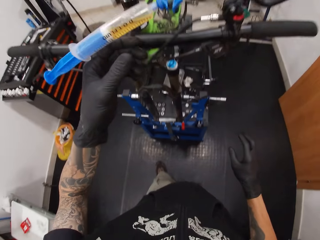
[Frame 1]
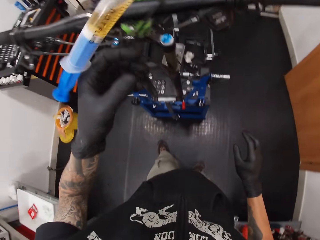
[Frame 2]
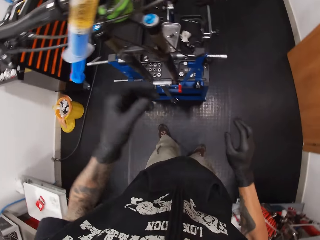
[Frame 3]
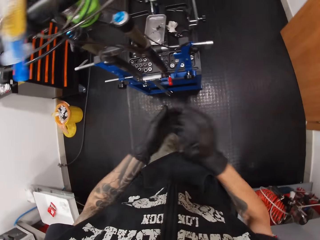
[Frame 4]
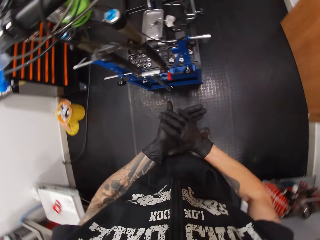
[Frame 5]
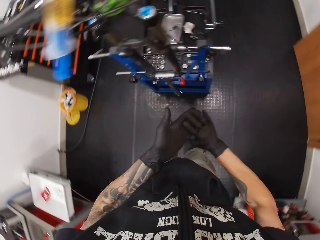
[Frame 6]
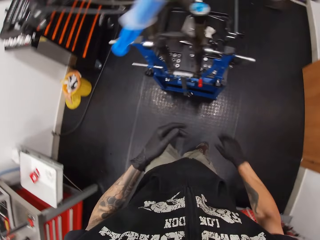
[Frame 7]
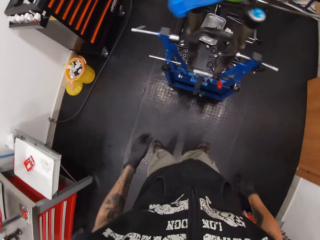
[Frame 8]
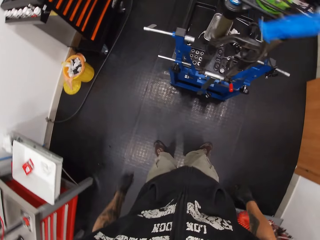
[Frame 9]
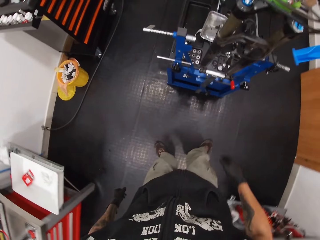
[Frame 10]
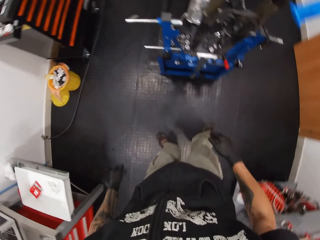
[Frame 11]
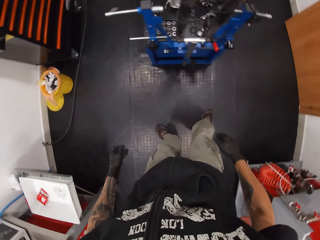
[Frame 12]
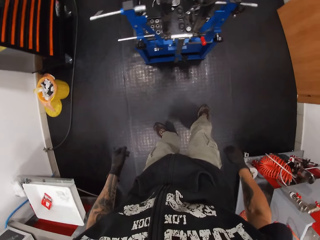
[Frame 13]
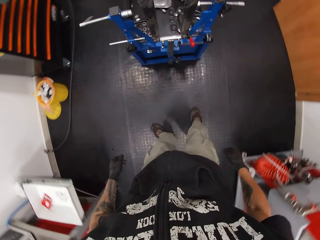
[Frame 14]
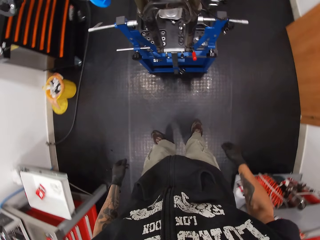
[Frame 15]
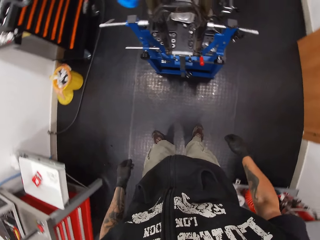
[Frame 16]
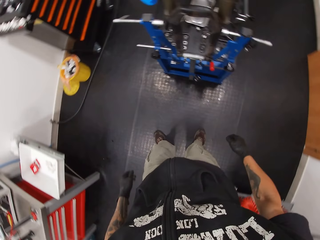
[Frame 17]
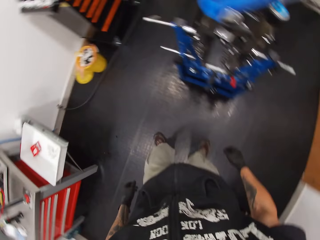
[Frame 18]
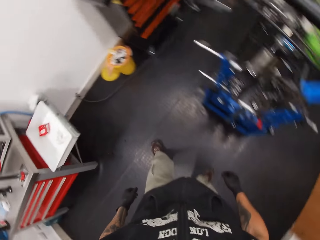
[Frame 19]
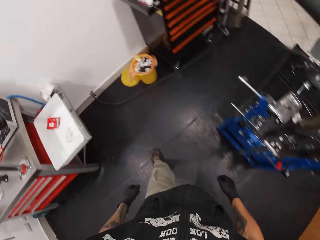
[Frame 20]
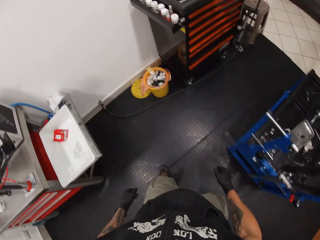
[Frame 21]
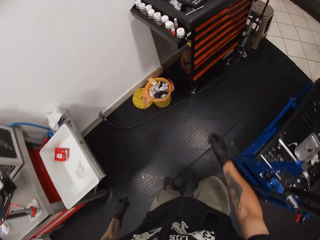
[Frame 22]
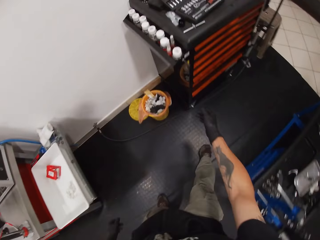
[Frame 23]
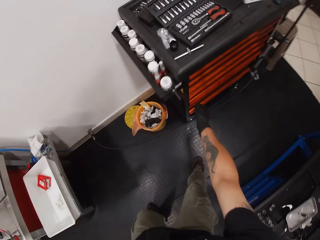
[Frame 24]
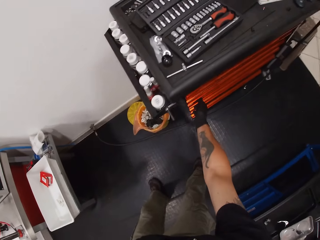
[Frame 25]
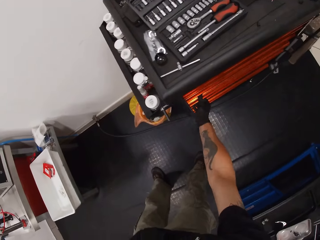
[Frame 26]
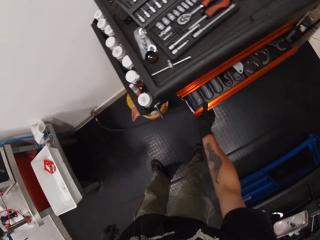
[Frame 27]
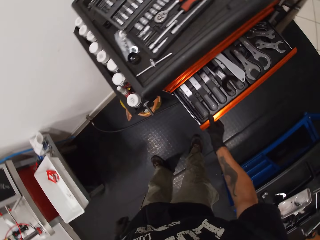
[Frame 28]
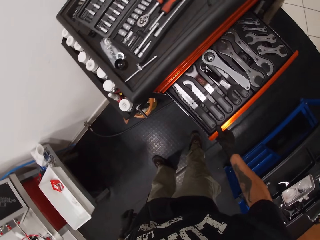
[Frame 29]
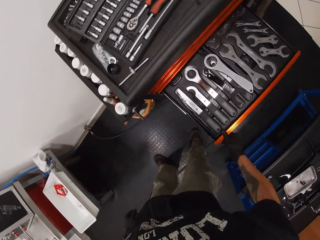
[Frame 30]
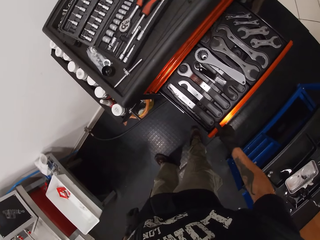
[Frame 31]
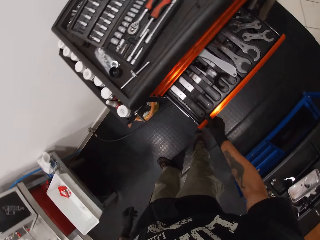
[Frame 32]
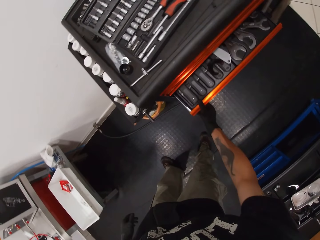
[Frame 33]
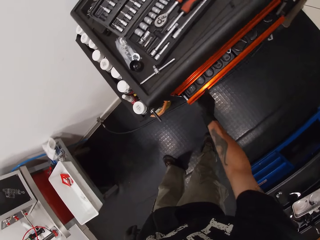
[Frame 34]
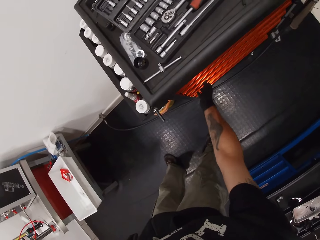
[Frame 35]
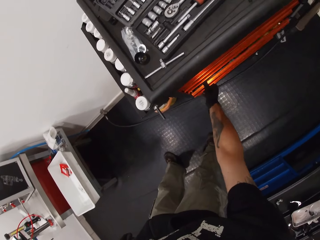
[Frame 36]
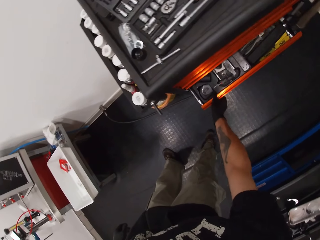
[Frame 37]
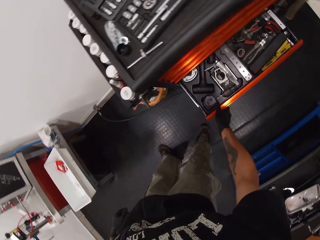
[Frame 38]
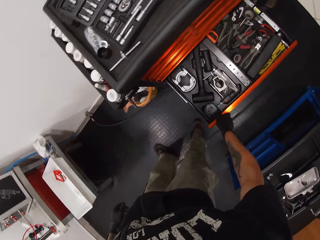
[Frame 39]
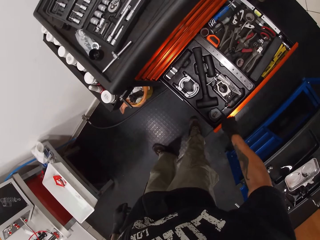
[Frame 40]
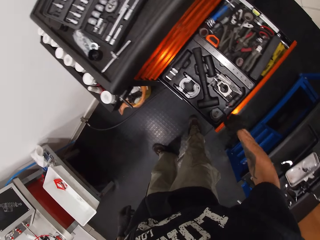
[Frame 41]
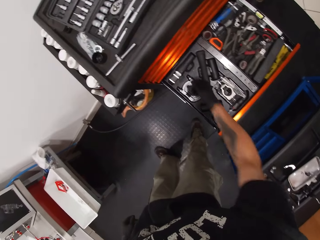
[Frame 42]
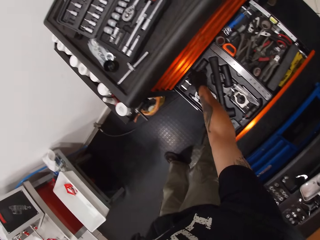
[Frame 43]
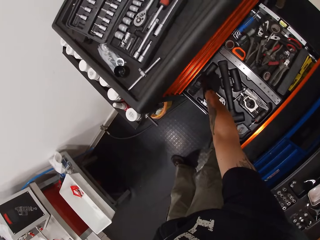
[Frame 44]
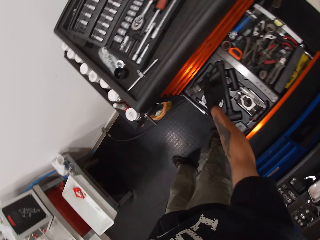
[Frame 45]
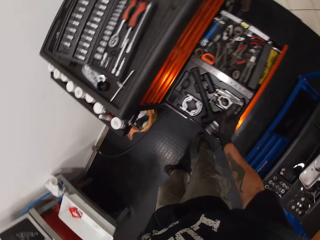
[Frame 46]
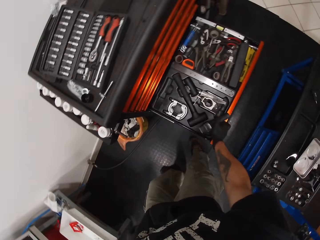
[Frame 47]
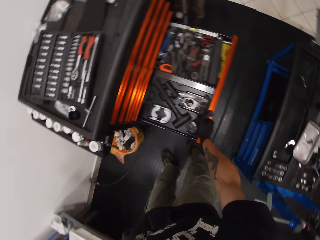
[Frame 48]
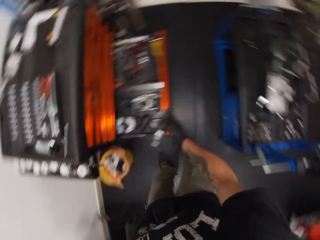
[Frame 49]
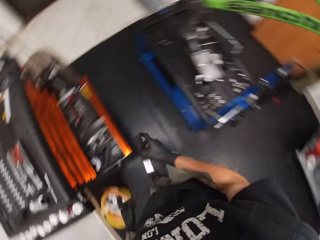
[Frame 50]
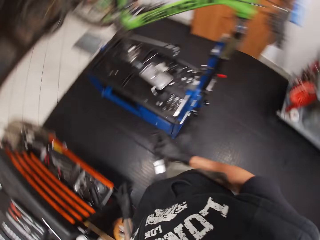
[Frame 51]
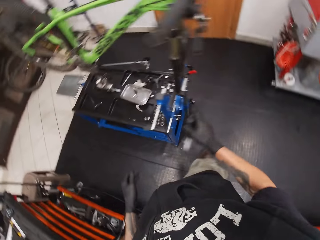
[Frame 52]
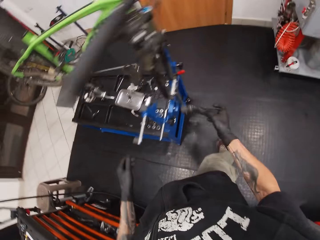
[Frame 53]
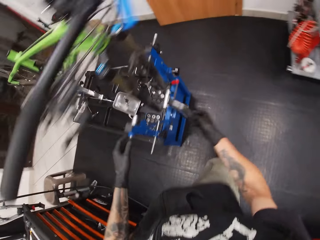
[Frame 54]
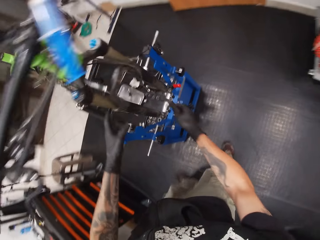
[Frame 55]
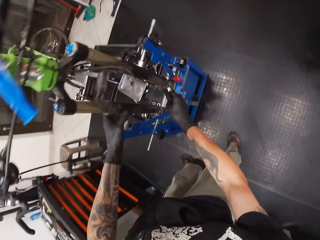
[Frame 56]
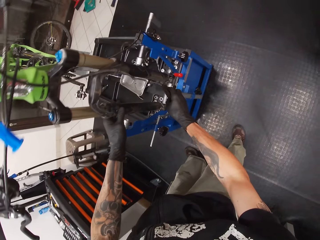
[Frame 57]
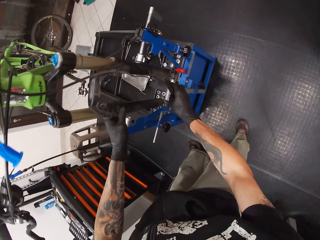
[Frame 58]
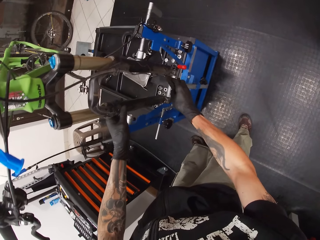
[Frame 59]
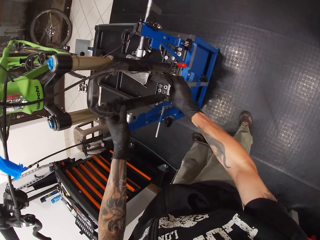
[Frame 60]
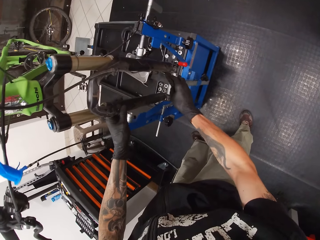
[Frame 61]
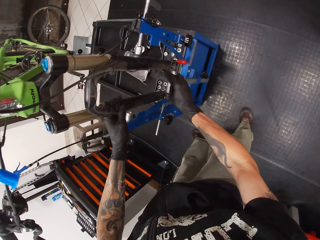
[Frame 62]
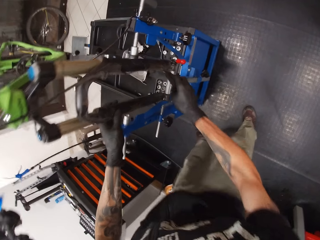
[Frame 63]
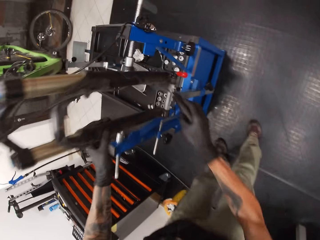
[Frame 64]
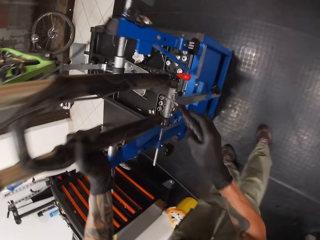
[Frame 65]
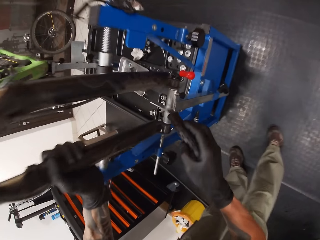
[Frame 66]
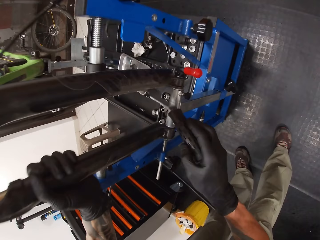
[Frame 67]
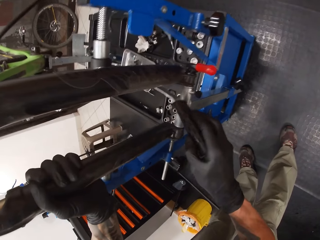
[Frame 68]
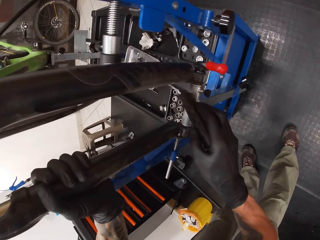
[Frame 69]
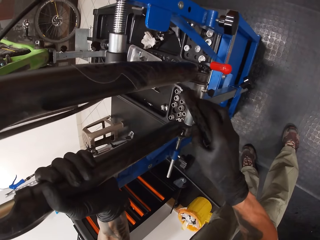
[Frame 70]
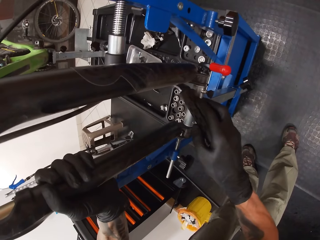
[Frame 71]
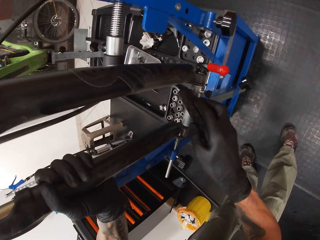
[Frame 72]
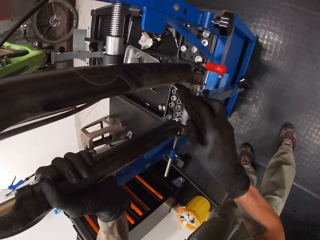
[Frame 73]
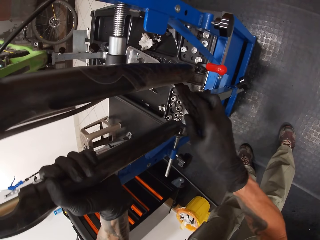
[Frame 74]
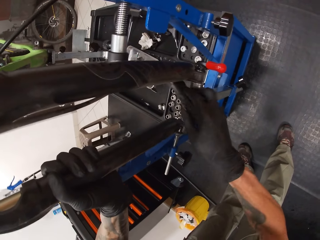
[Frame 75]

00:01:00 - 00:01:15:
The camera wearer leaves the syringe on the bicycle. He walks. He opens a drawer from the black toolbox table with his right hand. He closes the drawer with his right hand. He opens a drawer on the black toolbox table with his right hand. He picks up a chisel from the drawer with his right hand. He closes the drawer with his right hand. He inserts the chisel into the bicycle's fork with his right hand.

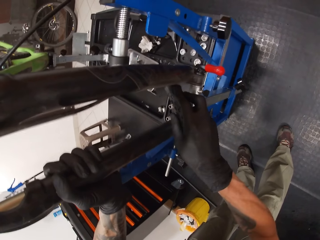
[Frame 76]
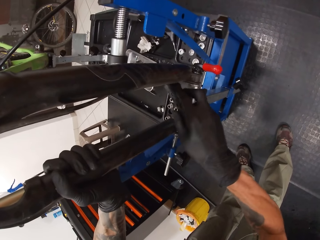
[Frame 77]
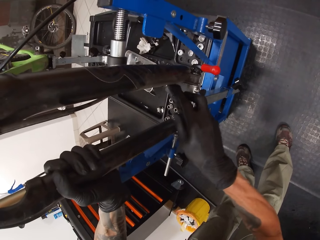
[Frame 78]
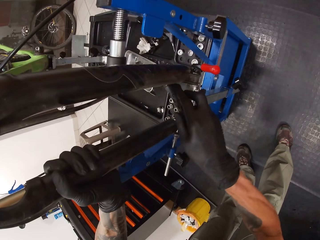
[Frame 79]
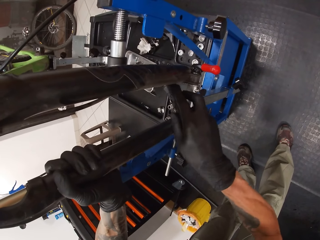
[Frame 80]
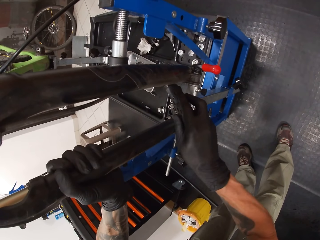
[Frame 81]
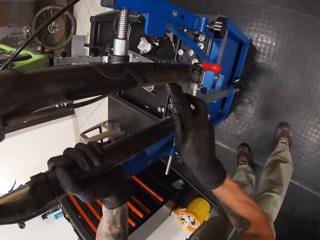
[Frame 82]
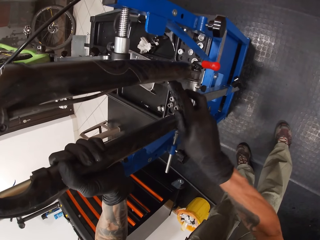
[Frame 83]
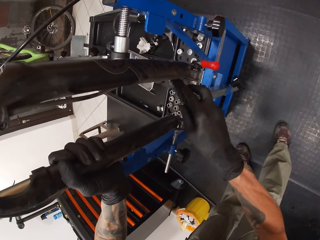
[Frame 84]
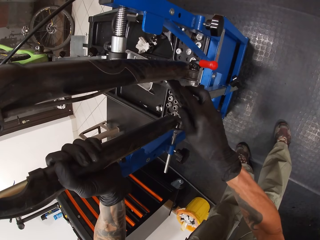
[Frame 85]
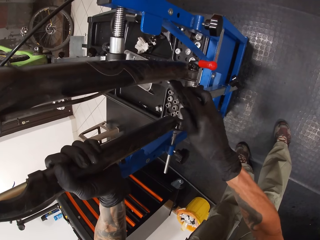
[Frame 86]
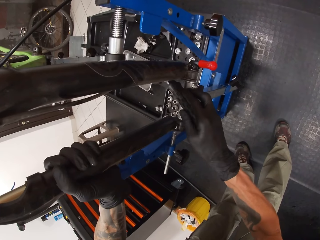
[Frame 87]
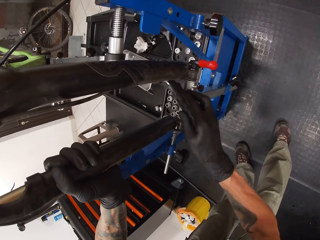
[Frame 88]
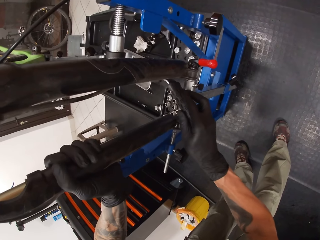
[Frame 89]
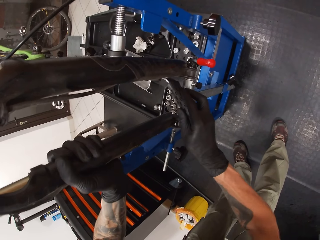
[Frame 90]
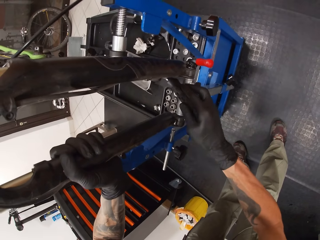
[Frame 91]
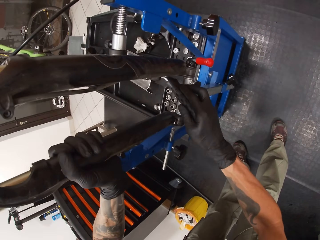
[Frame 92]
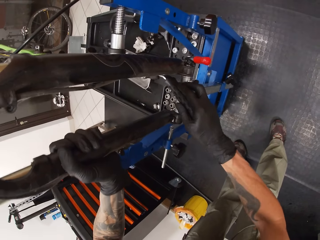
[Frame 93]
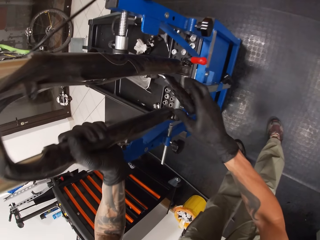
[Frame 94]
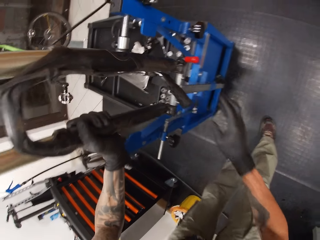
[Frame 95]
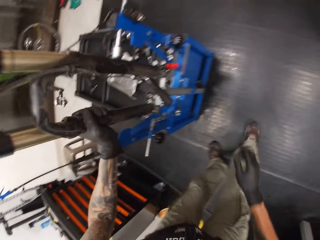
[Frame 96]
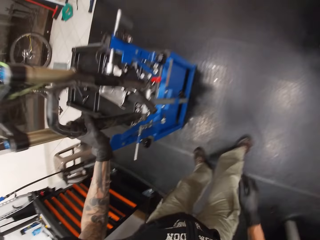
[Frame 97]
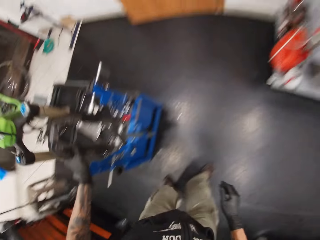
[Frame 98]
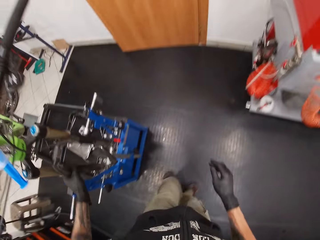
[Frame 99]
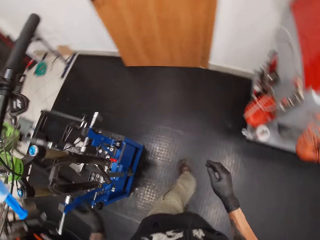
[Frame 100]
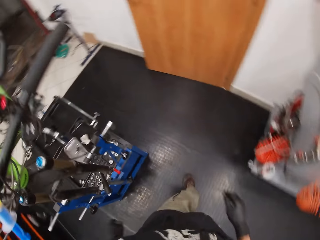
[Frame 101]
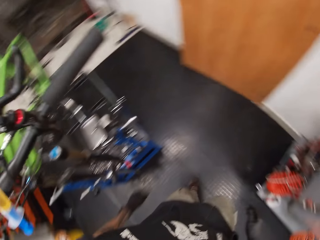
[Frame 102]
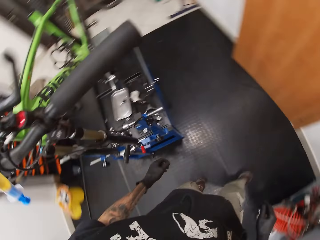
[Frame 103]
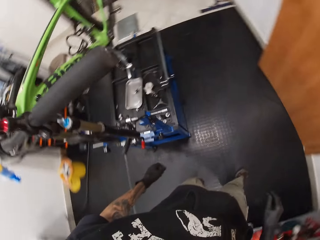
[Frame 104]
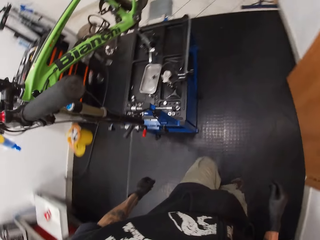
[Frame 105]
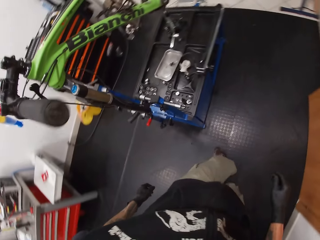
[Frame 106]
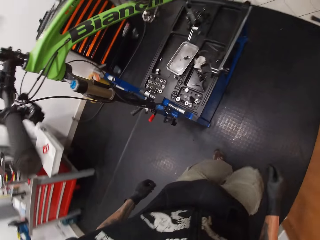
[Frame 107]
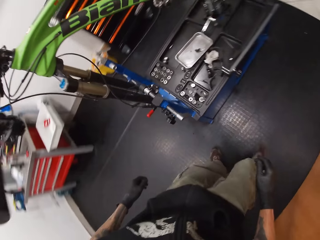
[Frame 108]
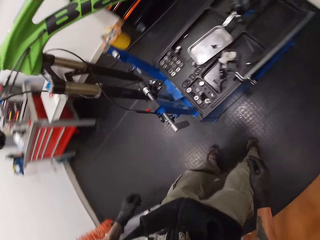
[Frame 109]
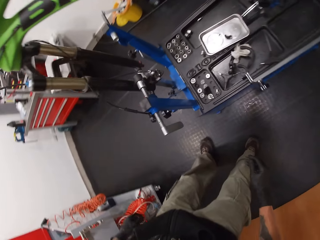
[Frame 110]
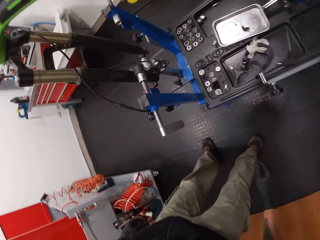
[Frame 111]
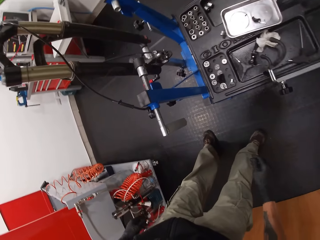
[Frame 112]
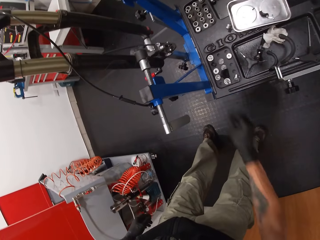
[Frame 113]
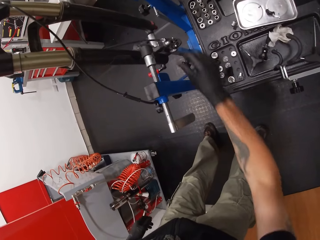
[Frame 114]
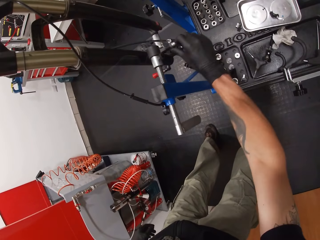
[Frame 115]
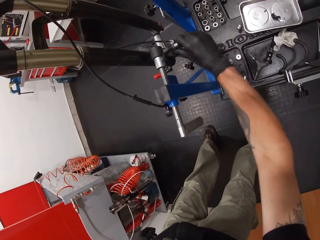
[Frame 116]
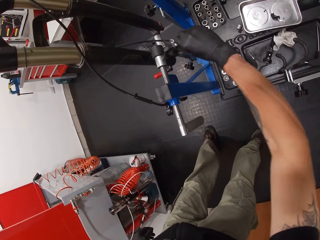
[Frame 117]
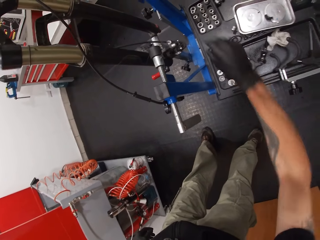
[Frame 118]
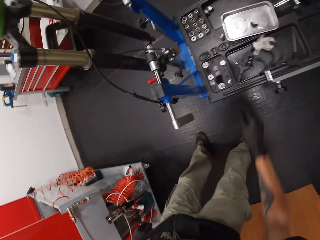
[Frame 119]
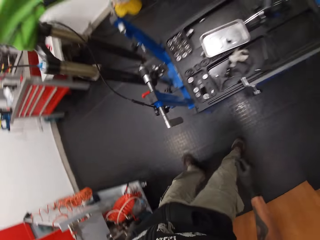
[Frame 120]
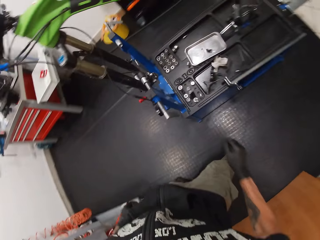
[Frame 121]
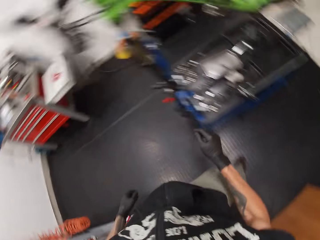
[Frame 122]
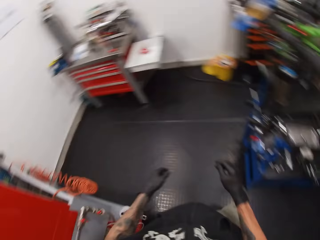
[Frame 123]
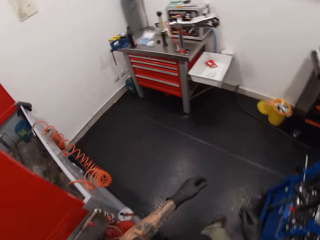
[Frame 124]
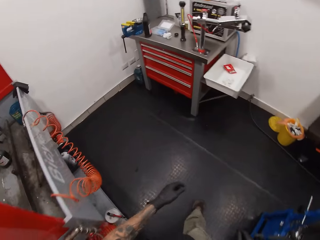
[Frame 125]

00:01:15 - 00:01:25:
The camera wearer walks. They touch the bicycle.
